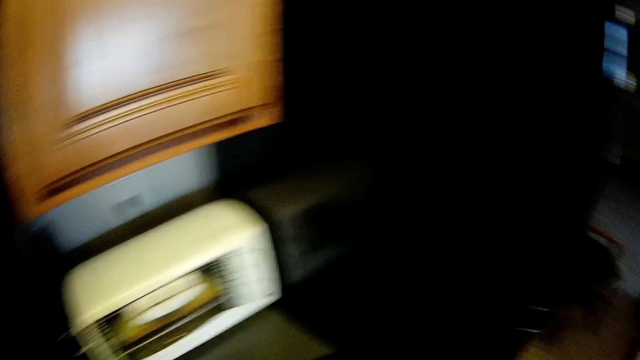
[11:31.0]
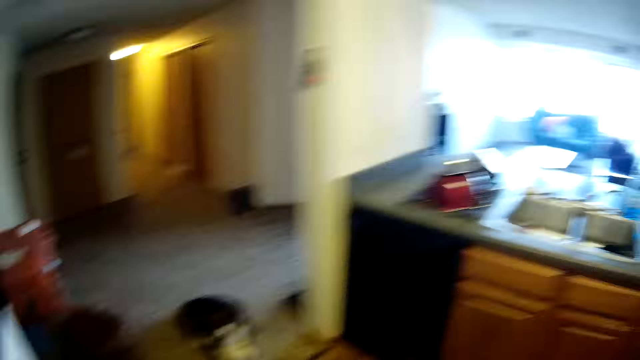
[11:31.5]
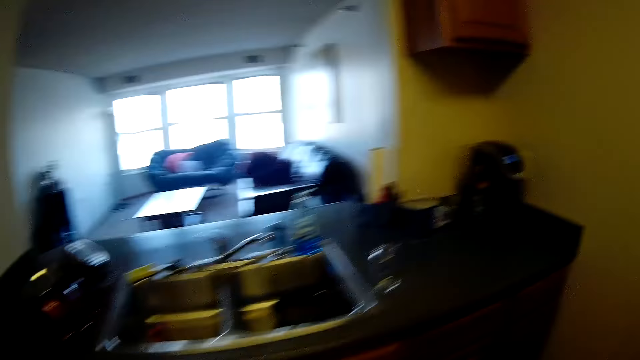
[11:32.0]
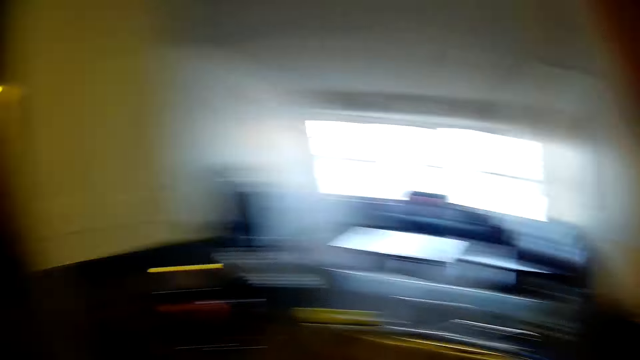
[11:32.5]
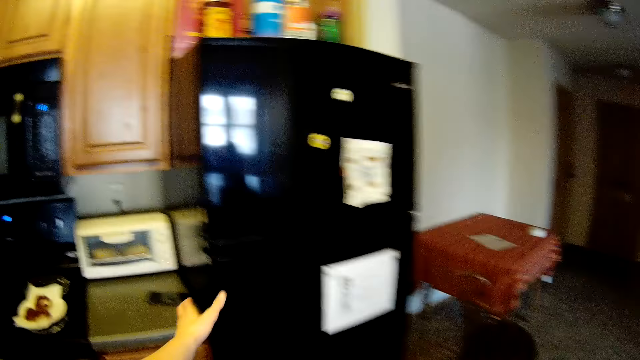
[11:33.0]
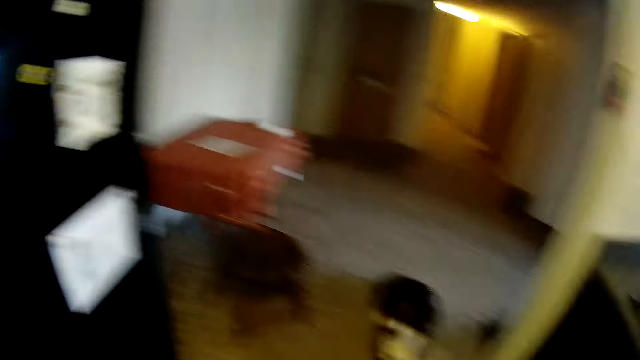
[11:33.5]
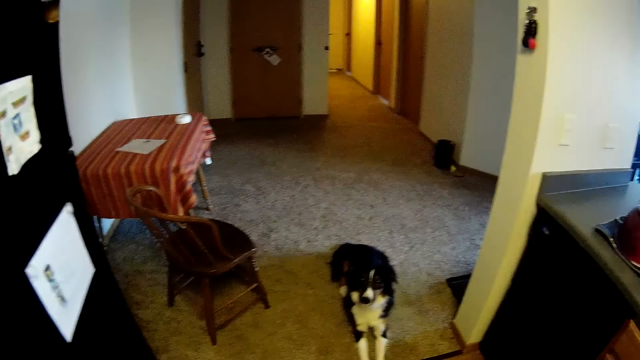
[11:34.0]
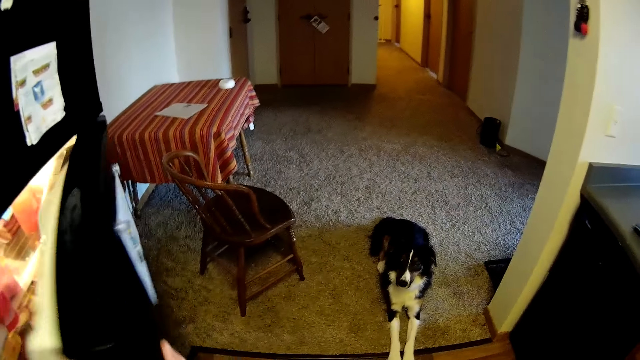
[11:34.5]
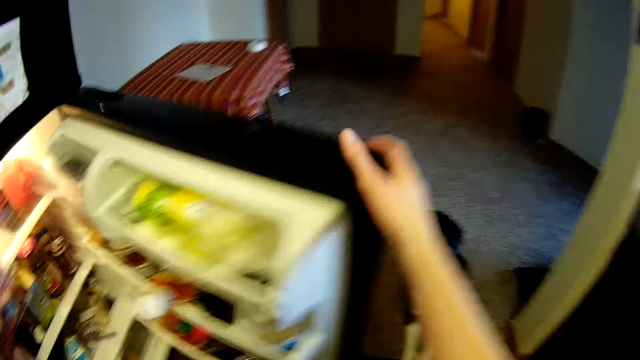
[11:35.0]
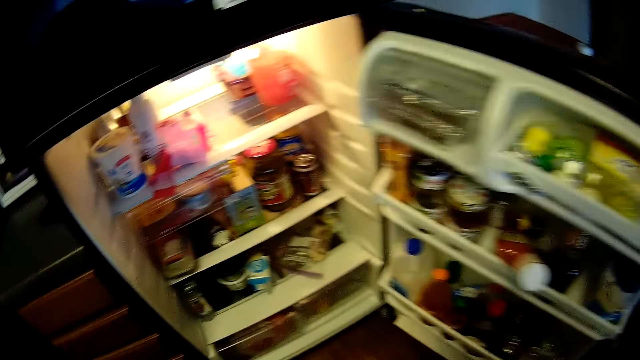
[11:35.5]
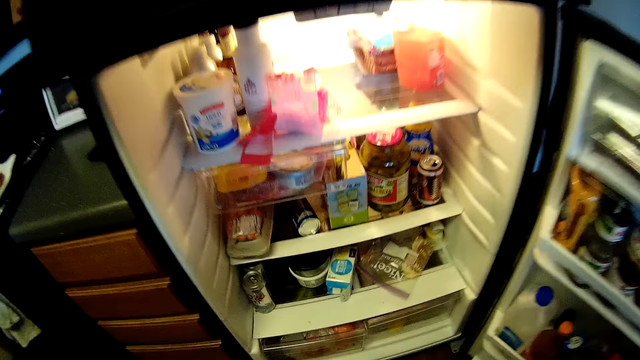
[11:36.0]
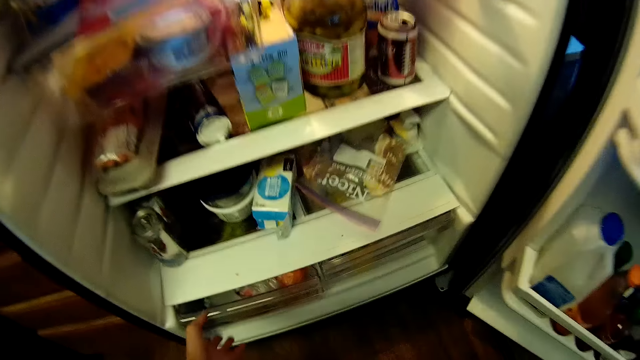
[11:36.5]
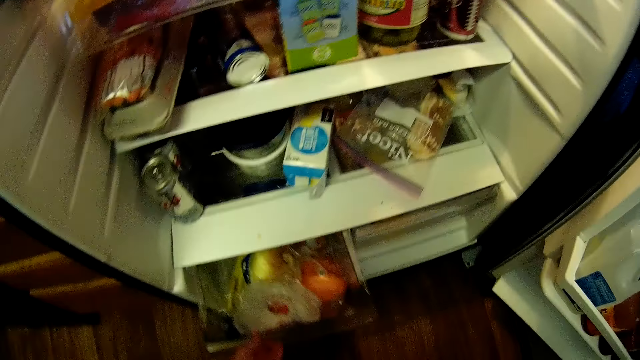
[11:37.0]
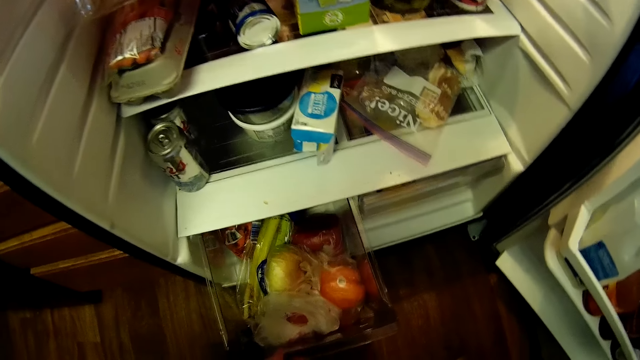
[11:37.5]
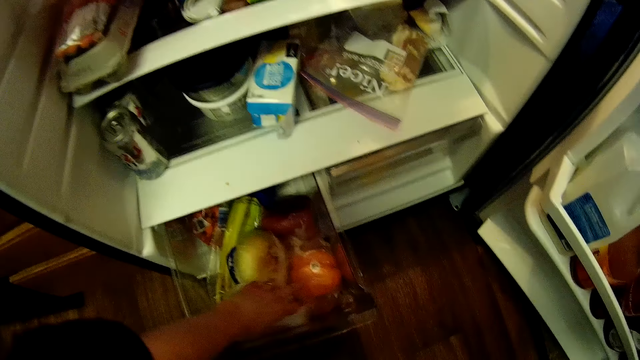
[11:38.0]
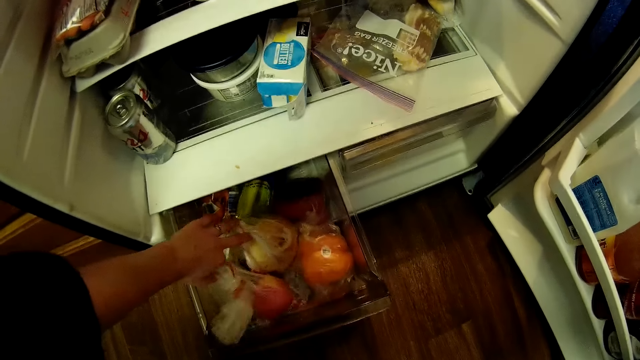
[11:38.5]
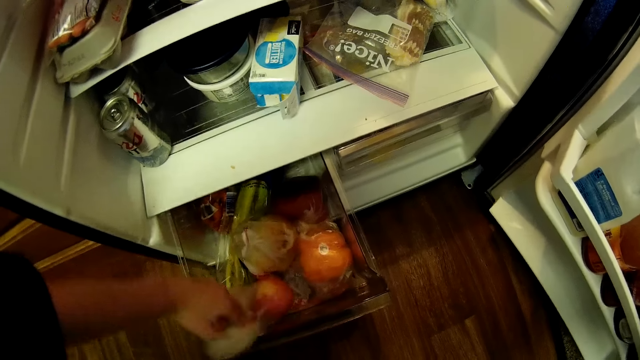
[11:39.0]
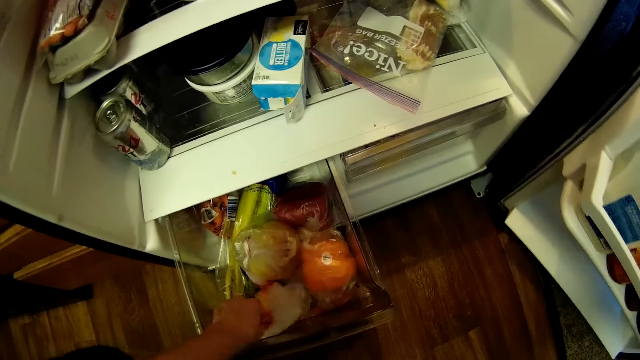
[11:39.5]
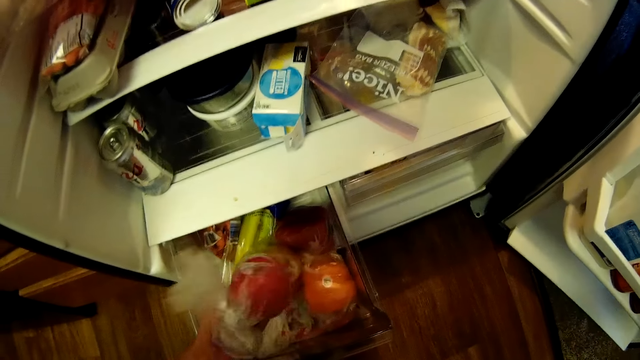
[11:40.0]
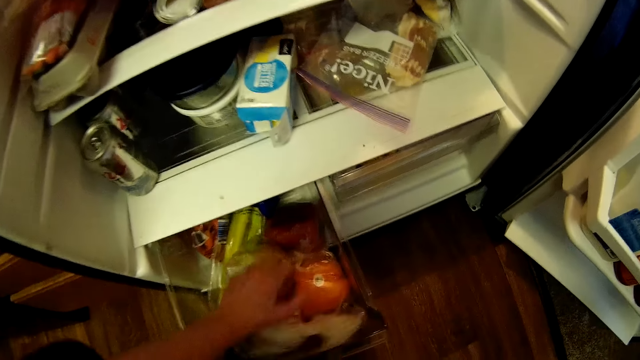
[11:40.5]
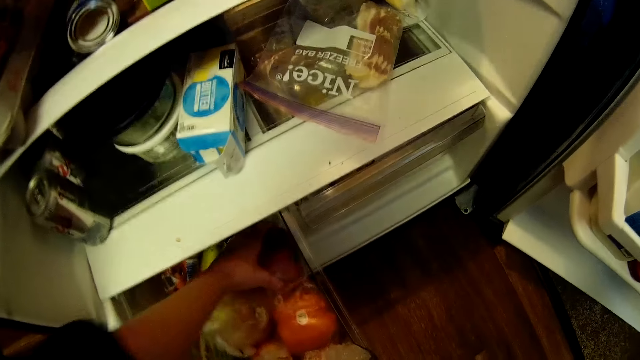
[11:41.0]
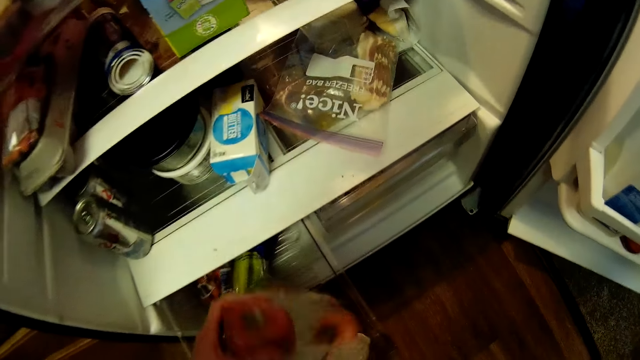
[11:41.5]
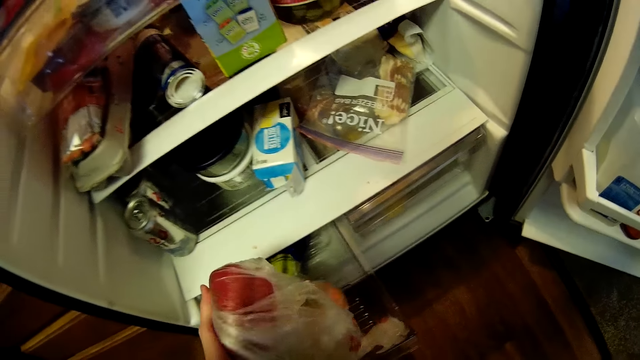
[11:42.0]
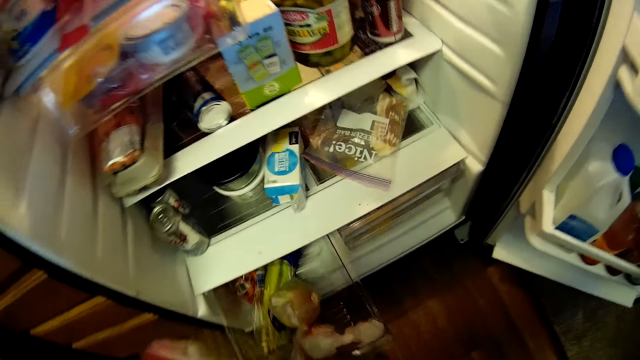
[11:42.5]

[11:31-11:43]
The camera wearer walks toward the fridge. She opens the refrigerator with her left hand. She opens the refrigerator with her right hand. She pulls out a drawer in the refrigerator with her left hand. She searches through the drawer in the refrigerator with her left hand. She picks up an apple in a nylon from the drawer in the refrigerator with her left hand.

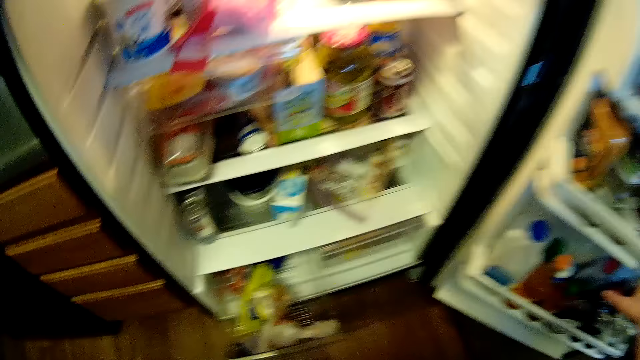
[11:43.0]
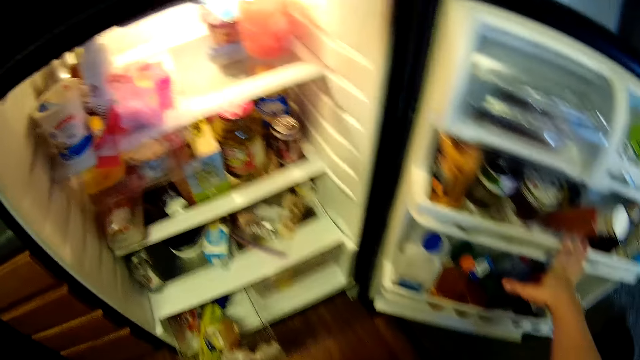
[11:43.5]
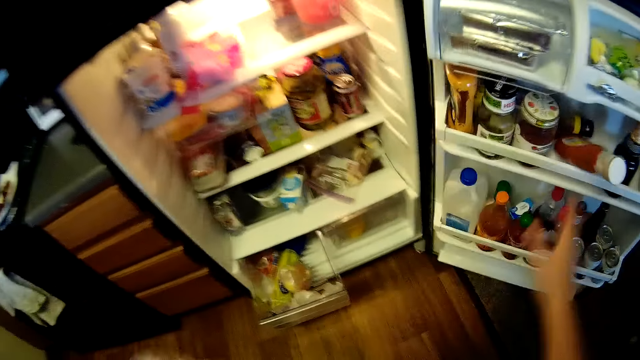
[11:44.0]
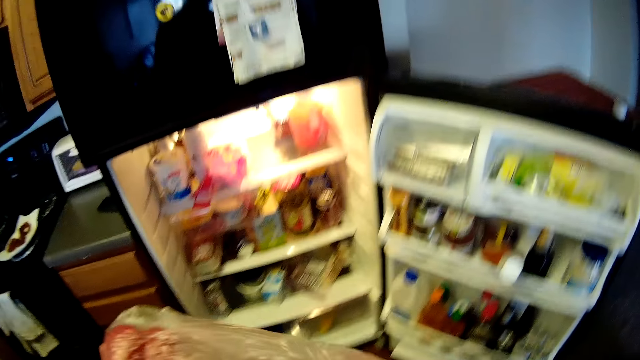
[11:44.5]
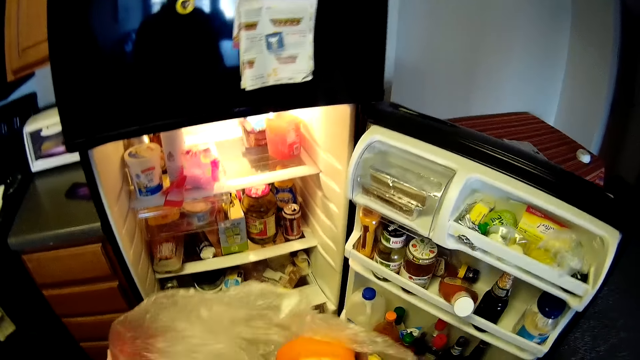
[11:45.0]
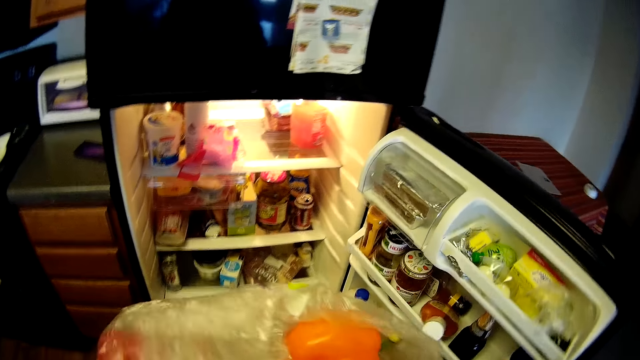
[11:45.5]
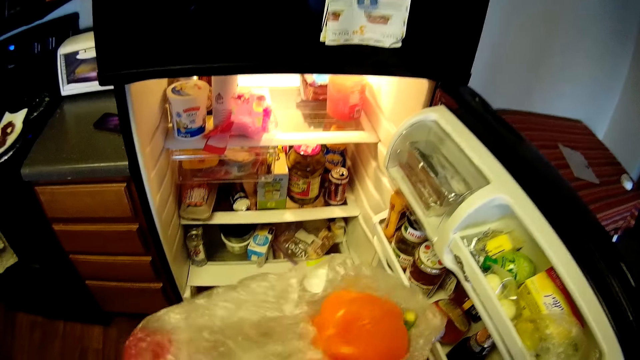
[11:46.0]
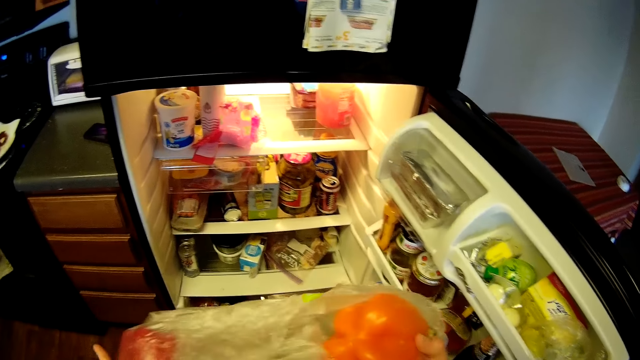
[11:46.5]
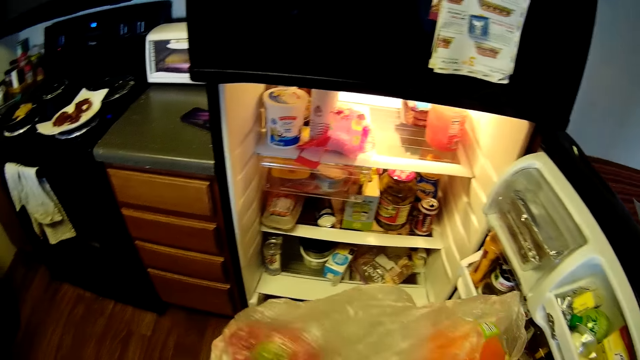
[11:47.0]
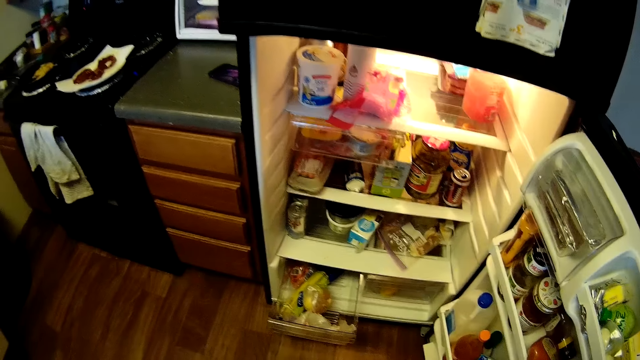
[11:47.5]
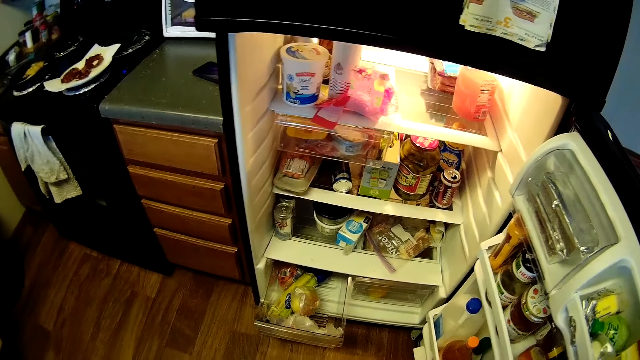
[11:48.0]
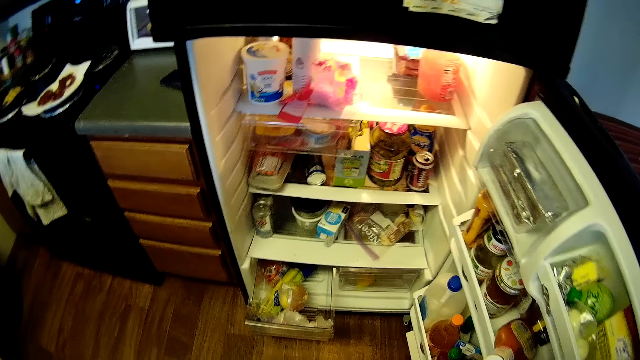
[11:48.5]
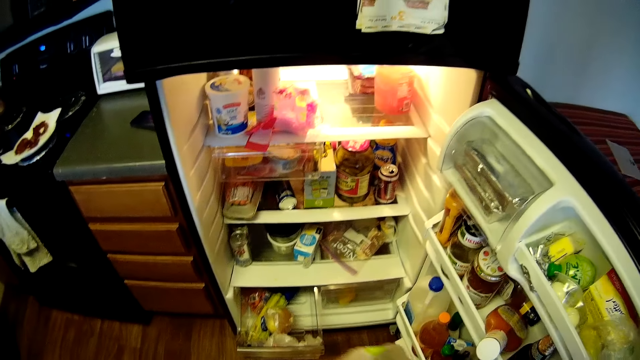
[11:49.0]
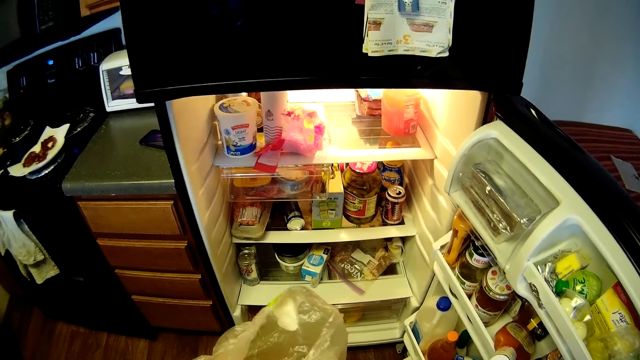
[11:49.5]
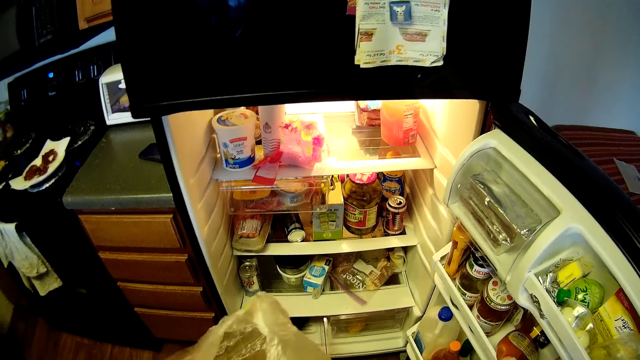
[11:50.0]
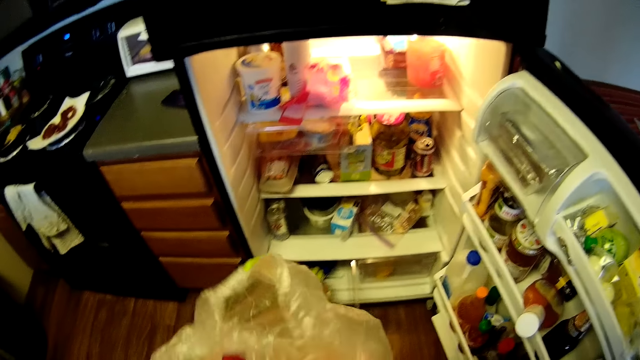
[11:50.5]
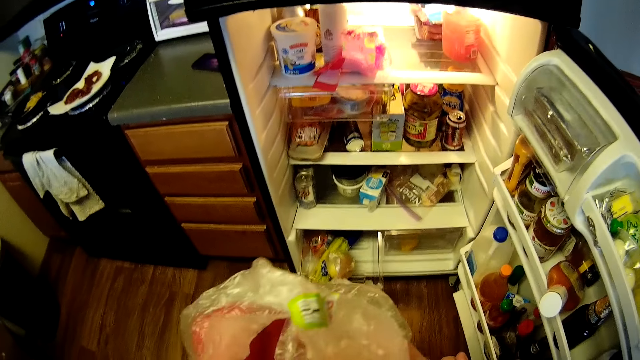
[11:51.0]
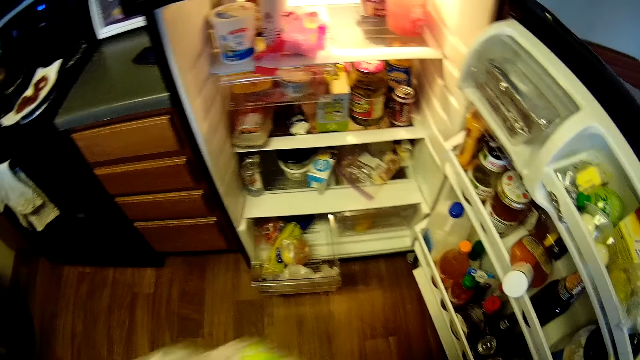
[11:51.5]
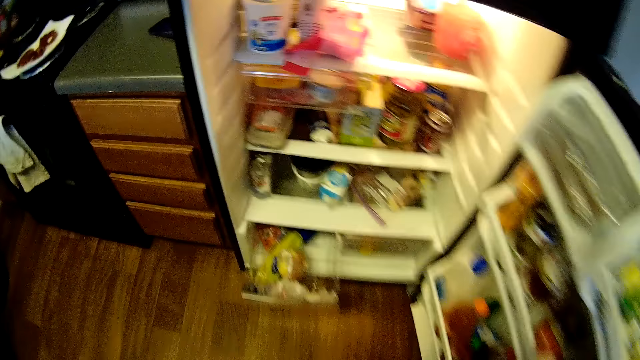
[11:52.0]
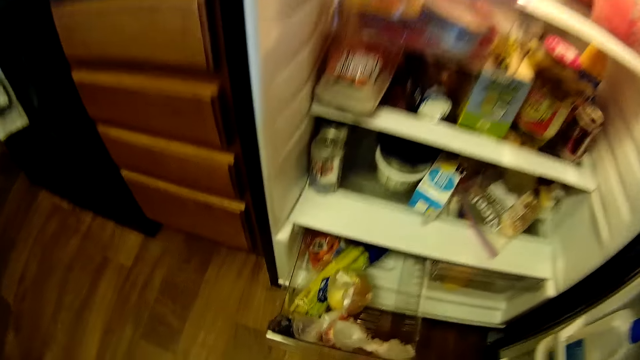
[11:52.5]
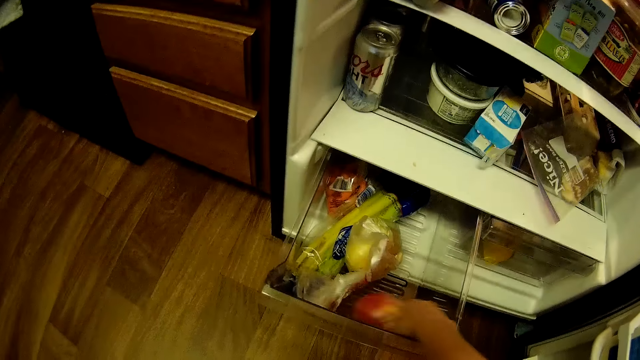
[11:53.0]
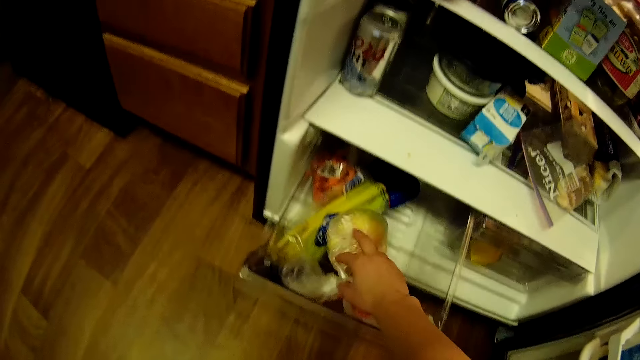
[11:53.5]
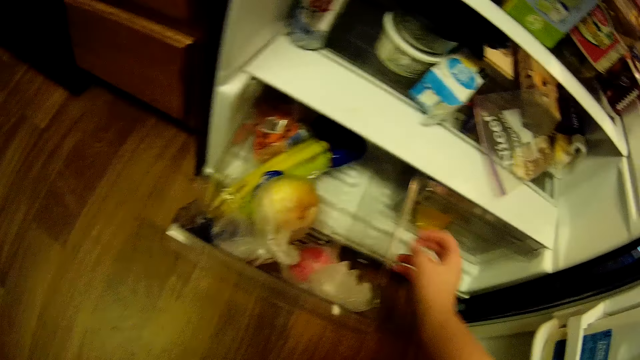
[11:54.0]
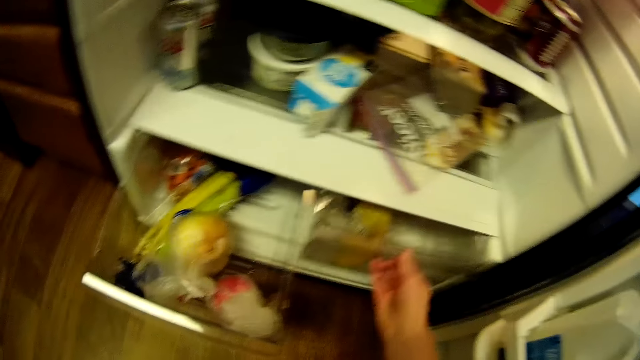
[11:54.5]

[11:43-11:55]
The camera wearer takes the red pepper from the fridge. She examines the apple in the nylon with her hands. She searches through the drawer in the refrigerator with her right hand. She pulls out the drawer in the refrigerator with her right hand.
